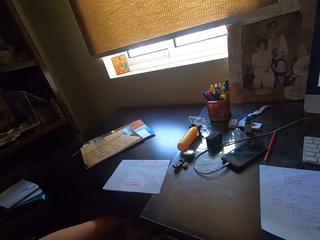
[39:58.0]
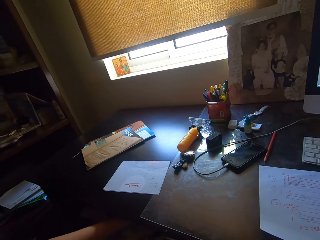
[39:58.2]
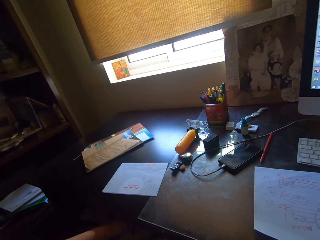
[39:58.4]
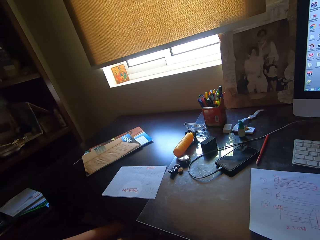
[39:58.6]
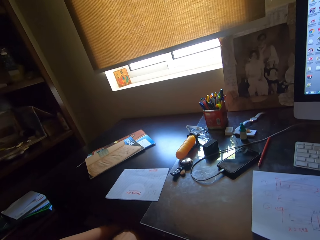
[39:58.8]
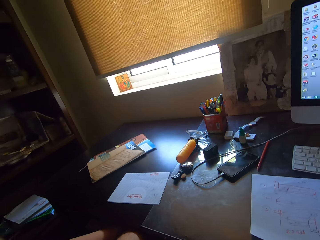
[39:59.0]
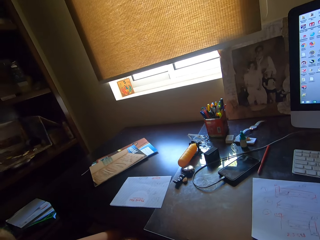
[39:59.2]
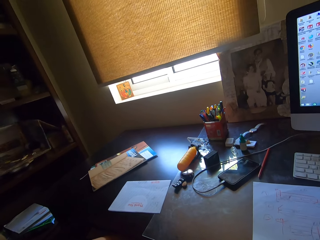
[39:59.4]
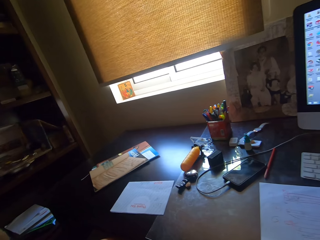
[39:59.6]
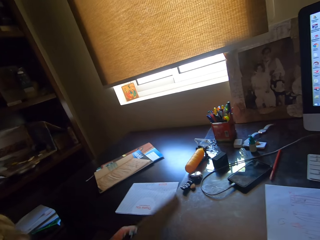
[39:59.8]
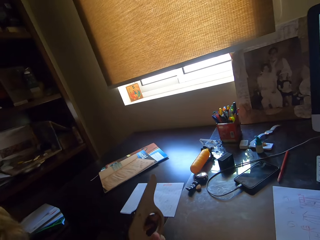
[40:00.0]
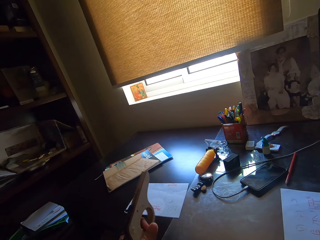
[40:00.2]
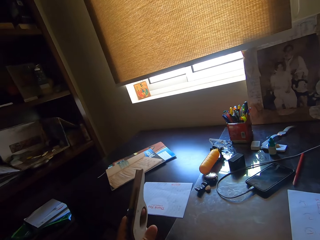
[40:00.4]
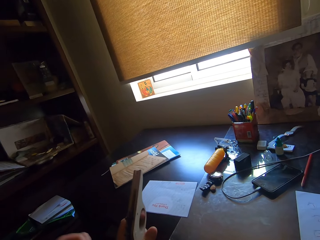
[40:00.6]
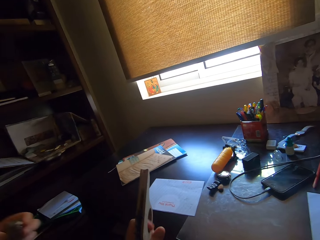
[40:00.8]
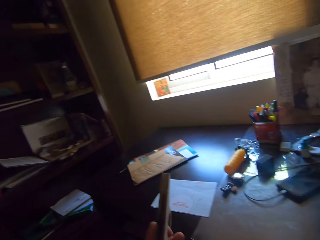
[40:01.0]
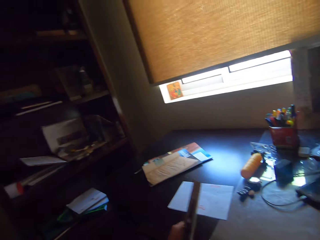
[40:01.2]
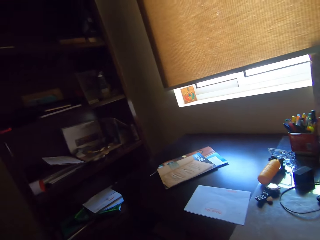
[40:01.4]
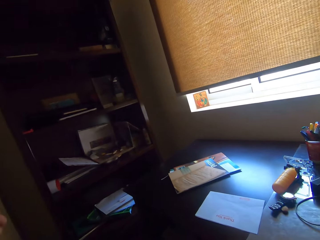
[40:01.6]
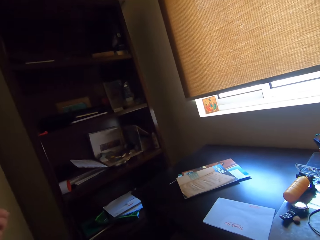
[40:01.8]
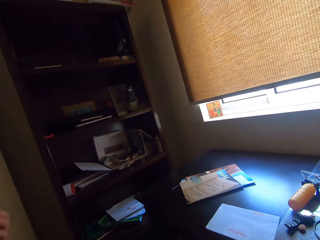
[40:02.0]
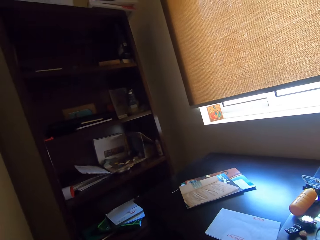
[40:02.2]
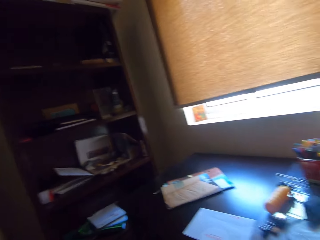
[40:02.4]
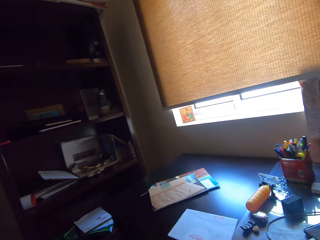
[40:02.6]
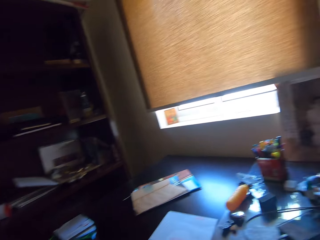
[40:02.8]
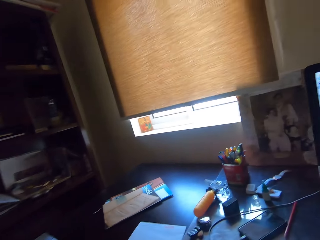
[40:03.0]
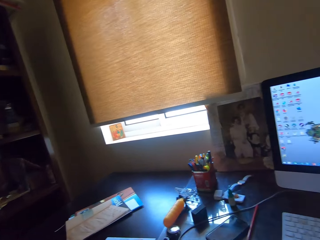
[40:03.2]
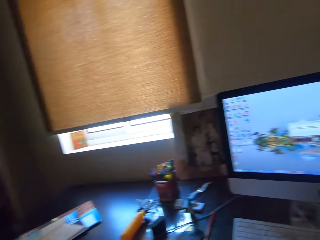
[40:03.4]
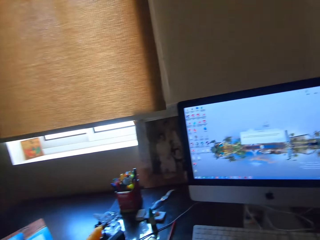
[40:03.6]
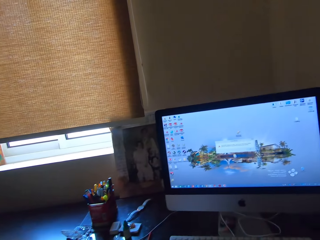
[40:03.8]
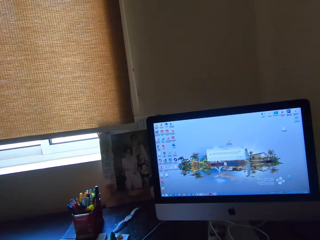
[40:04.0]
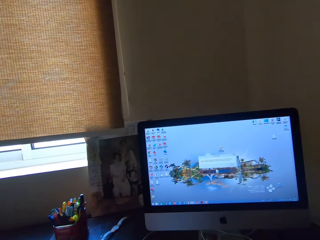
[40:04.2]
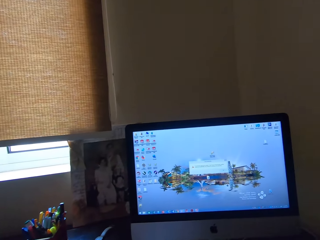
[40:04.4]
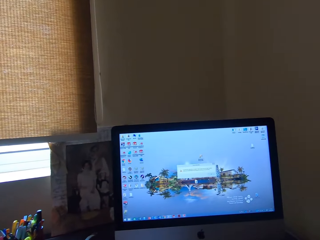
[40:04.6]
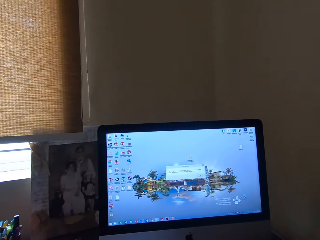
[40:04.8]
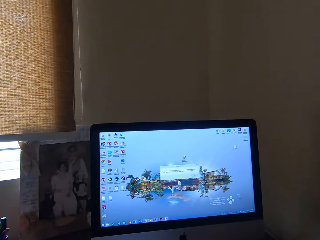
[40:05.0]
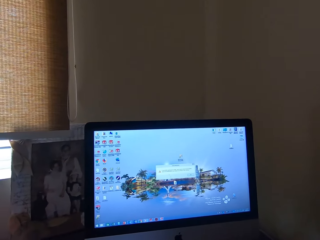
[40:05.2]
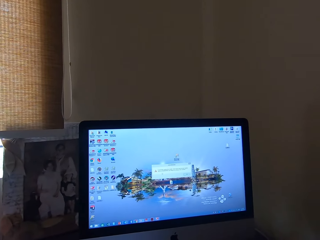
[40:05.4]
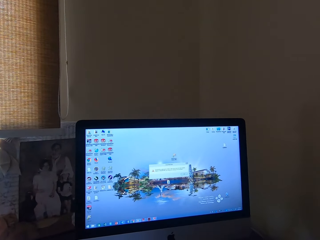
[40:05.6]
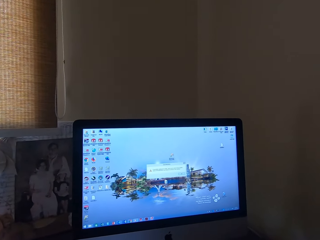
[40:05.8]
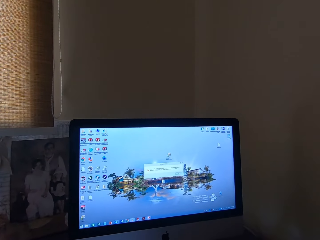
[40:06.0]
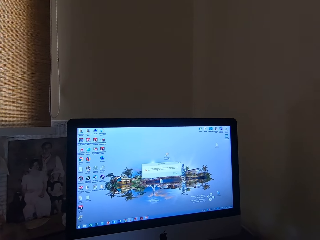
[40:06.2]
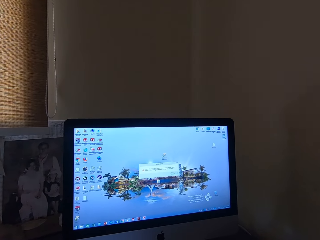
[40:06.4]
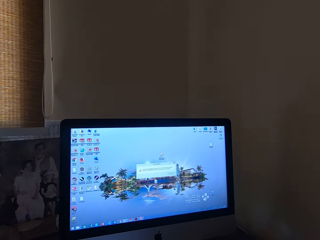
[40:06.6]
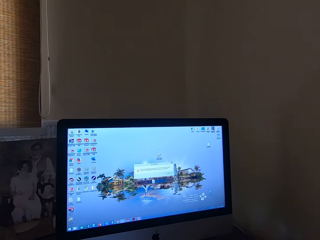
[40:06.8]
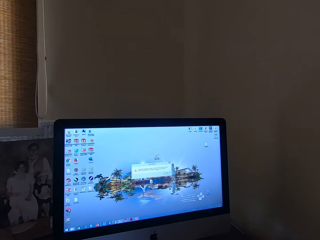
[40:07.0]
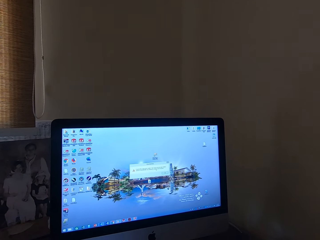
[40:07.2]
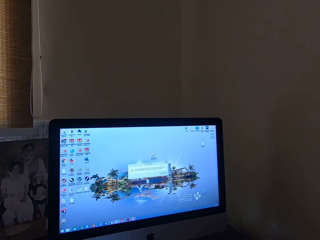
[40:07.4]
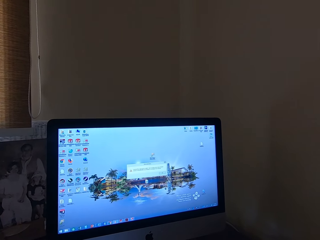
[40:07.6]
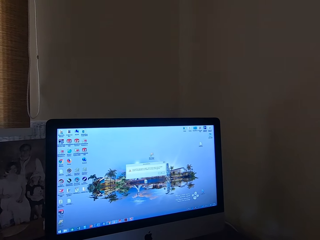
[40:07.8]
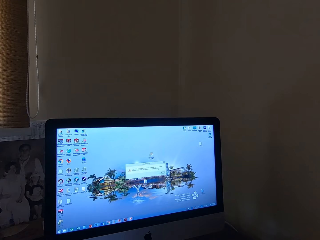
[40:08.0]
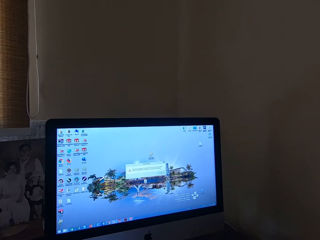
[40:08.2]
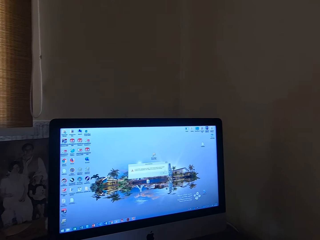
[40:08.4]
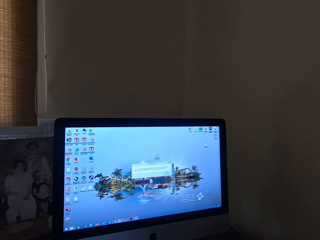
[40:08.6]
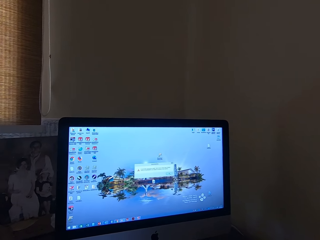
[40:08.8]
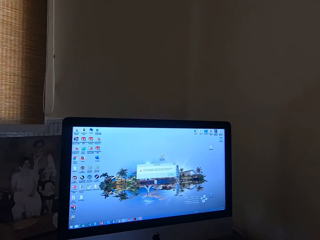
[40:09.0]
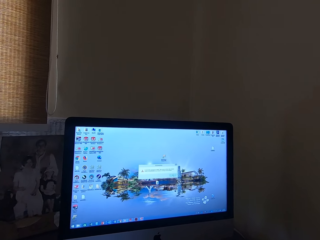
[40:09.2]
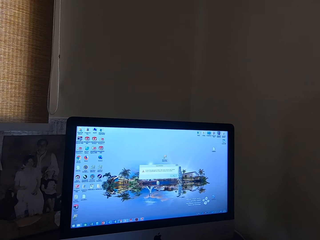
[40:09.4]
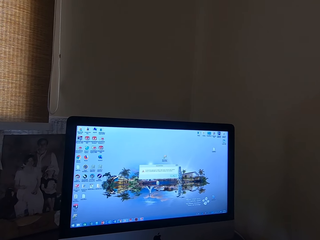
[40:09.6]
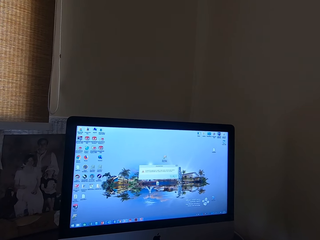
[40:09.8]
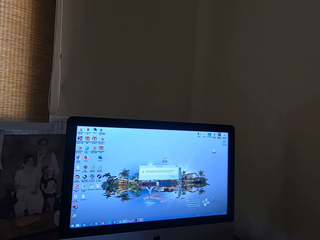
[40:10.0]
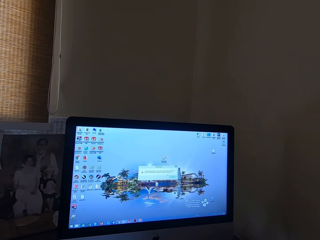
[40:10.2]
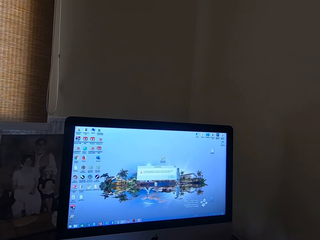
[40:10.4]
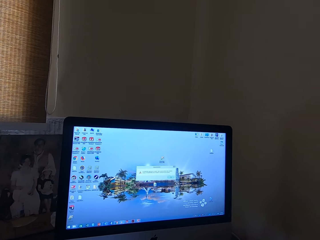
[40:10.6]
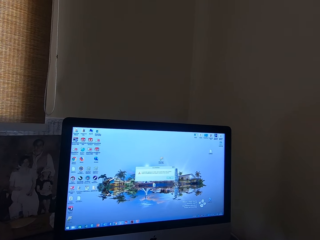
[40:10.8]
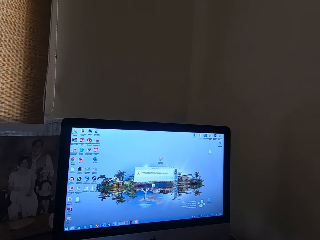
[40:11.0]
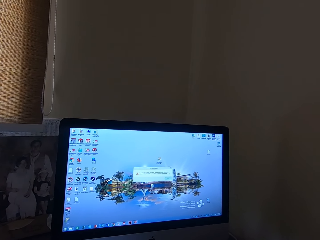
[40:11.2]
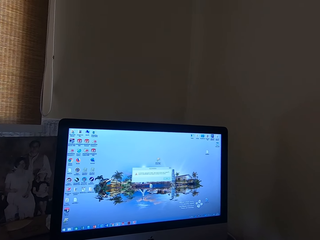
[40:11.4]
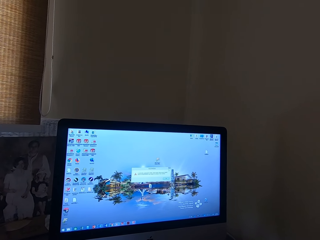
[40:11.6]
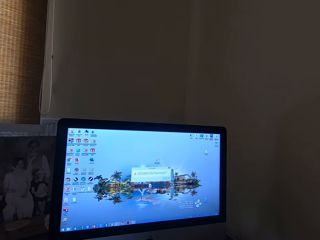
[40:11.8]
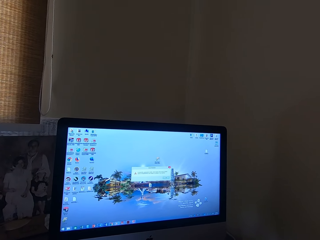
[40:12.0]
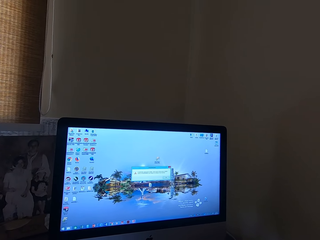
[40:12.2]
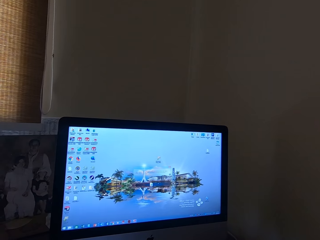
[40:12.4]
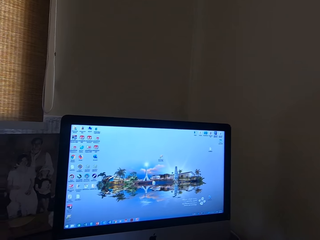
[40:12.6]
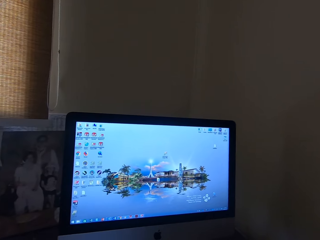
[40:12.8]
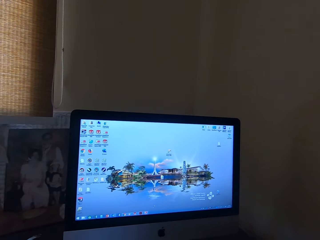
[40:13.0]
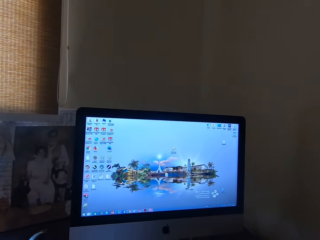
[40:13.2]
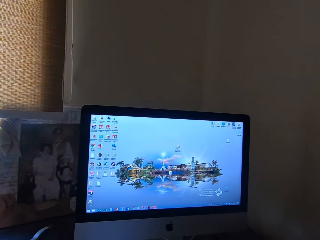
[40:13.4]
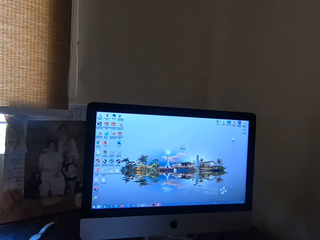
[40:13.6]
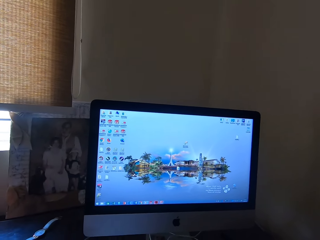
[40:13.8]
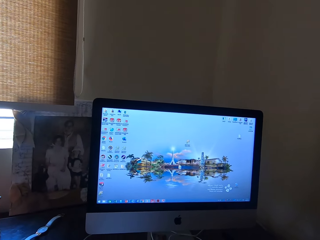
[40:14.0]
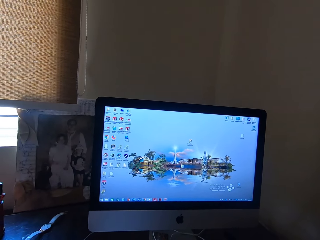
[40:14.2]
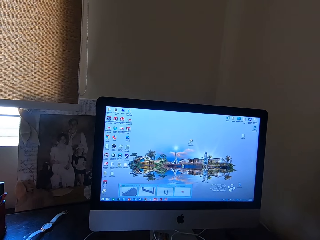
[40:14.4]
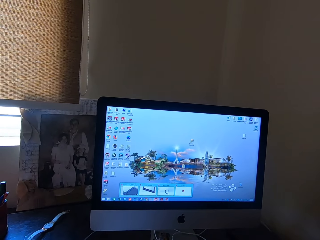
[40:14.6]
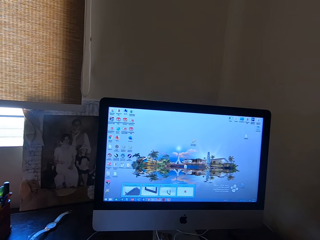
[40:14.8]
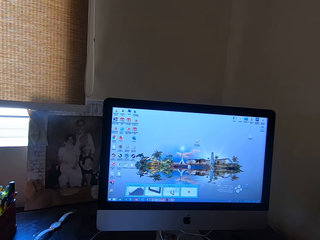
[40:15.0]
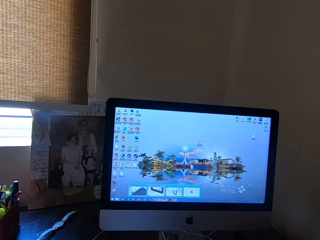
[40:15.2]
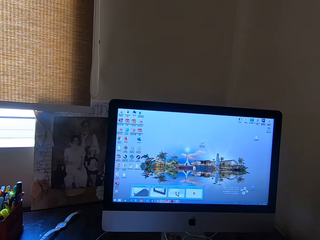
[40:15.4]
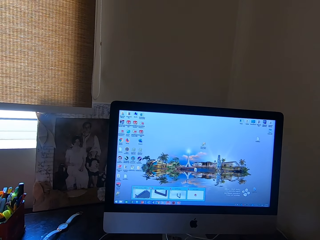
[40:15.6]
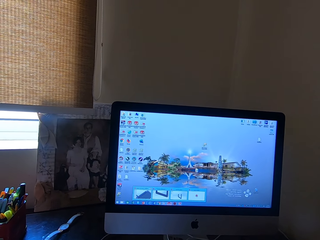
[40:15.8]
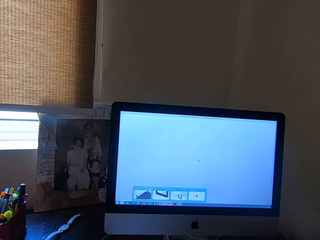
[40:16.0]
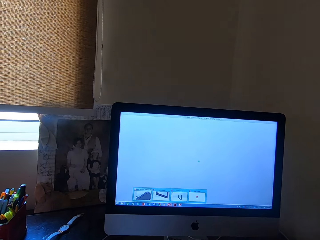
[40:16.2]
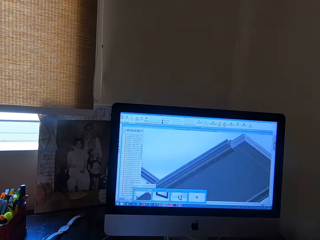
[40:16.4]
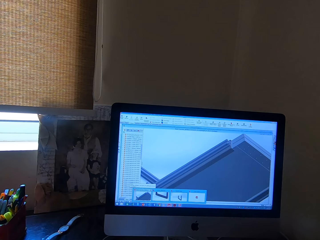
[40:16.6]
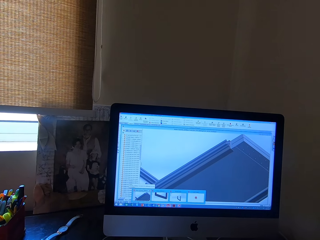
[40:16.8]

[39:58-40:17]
A lady picks something from the drawer. The camera wearer stares at the computer desktop. They use the computer.
